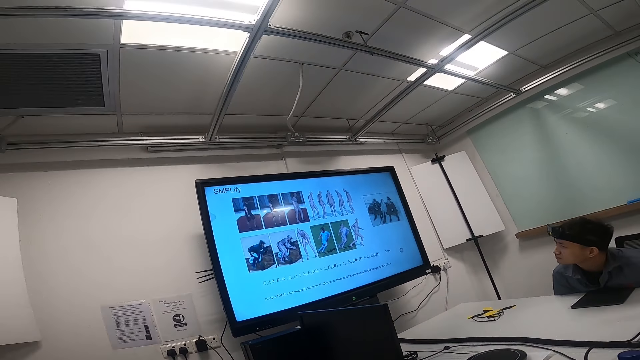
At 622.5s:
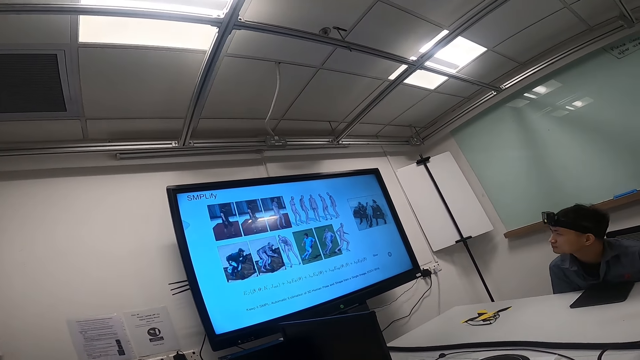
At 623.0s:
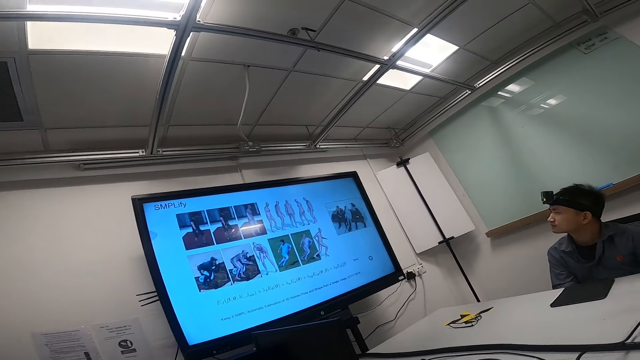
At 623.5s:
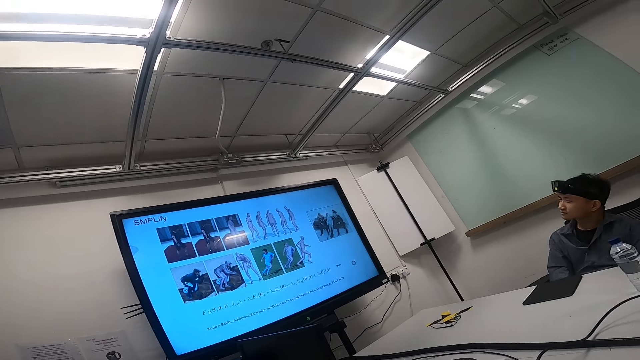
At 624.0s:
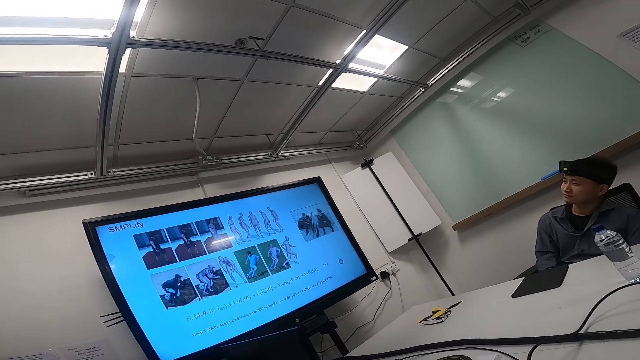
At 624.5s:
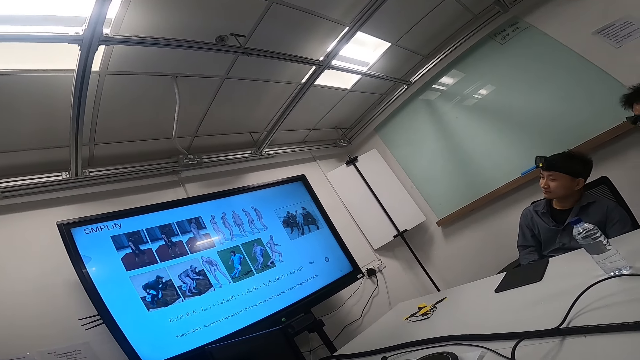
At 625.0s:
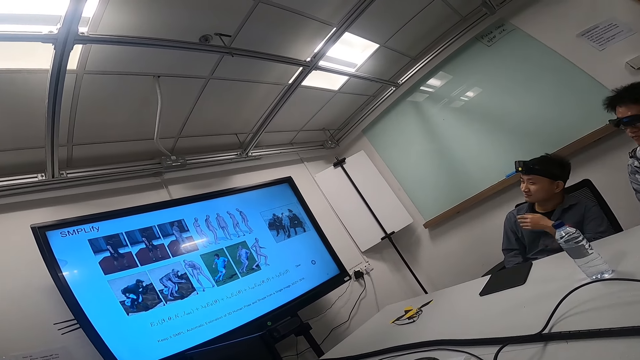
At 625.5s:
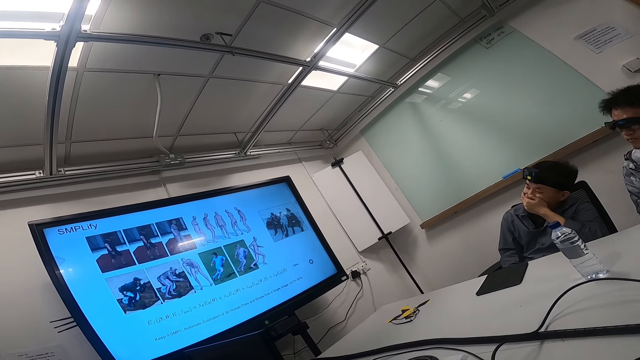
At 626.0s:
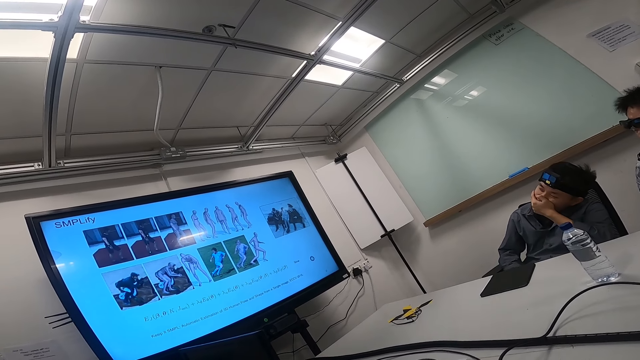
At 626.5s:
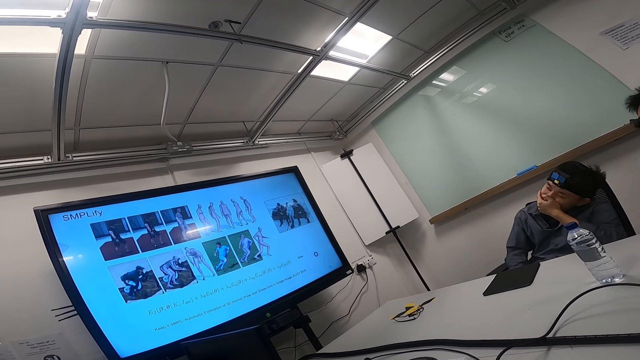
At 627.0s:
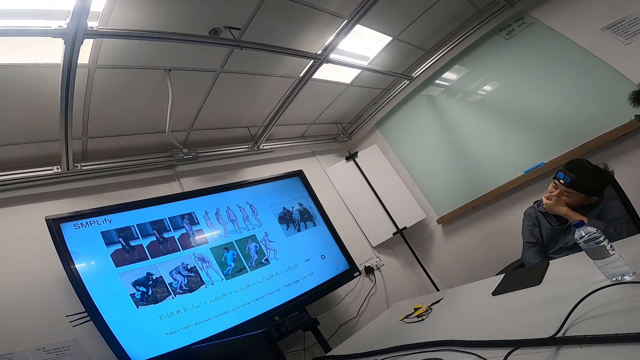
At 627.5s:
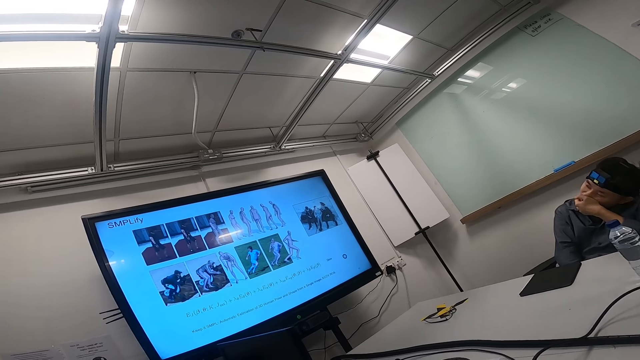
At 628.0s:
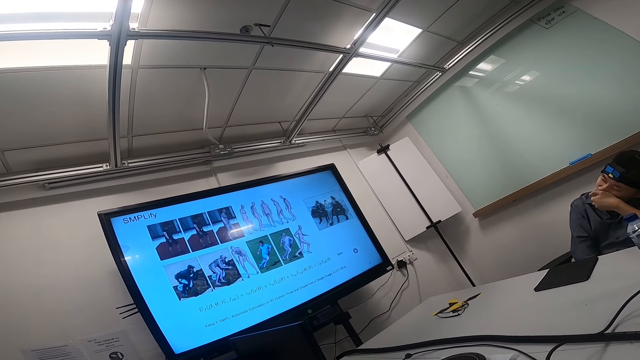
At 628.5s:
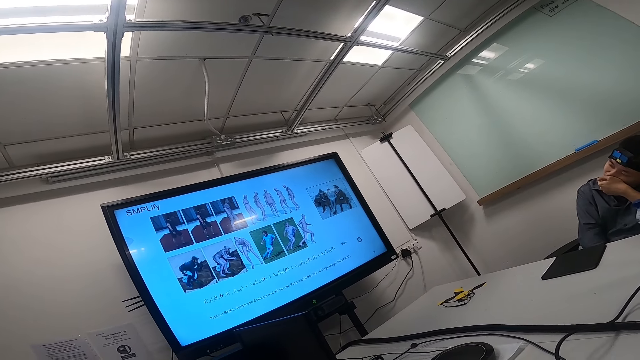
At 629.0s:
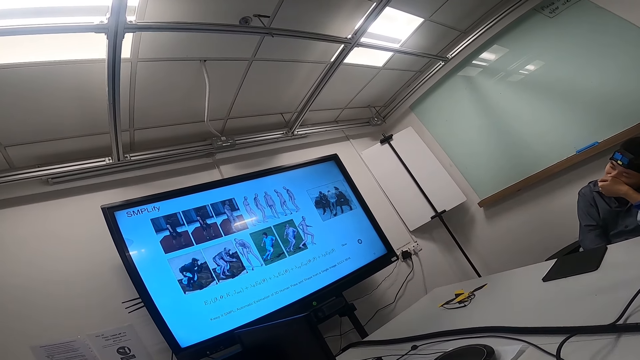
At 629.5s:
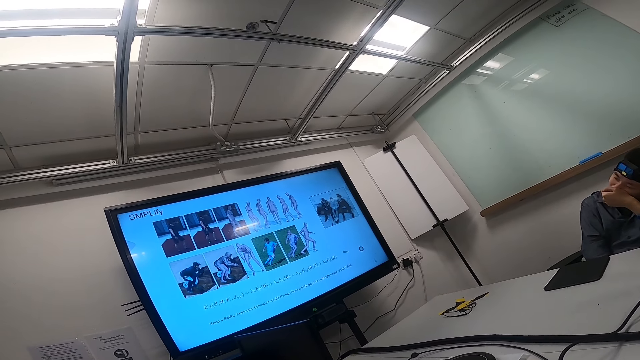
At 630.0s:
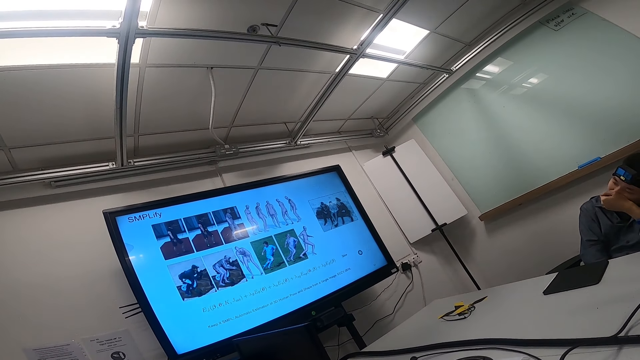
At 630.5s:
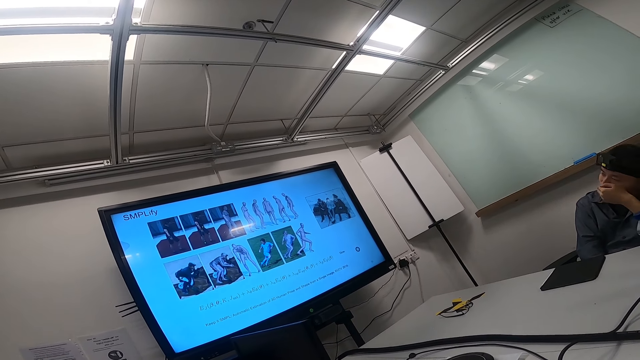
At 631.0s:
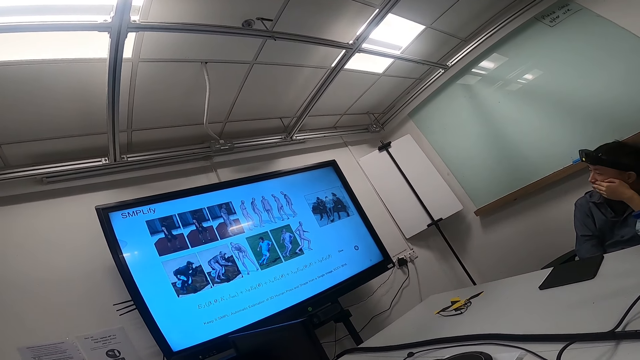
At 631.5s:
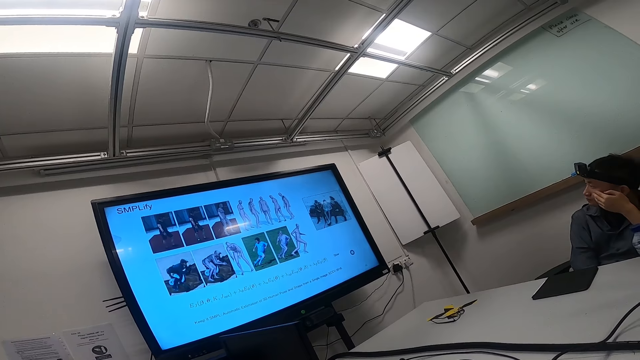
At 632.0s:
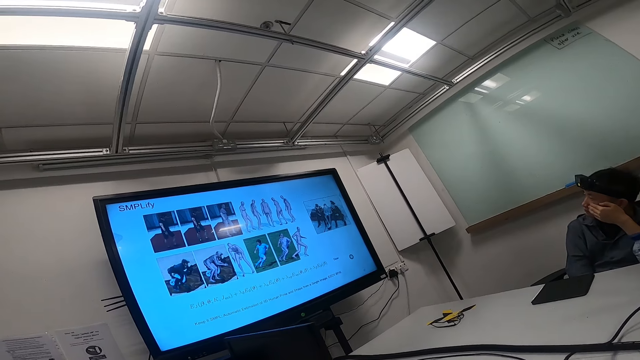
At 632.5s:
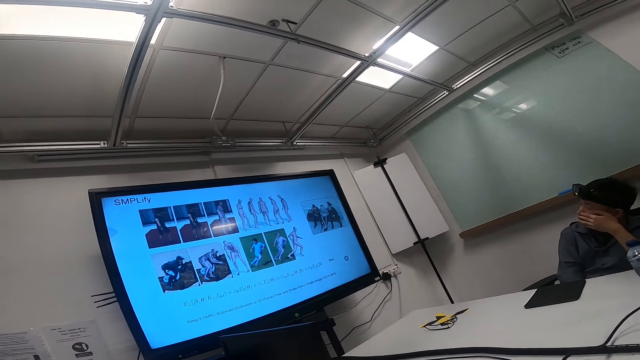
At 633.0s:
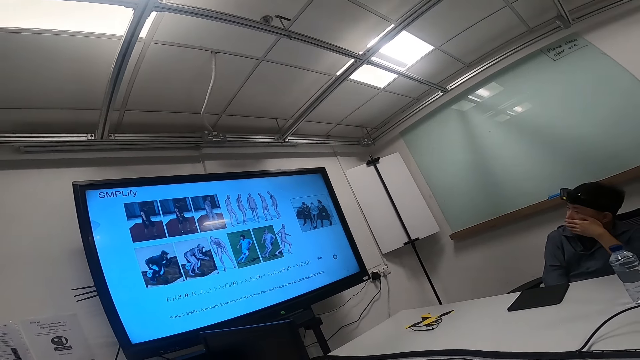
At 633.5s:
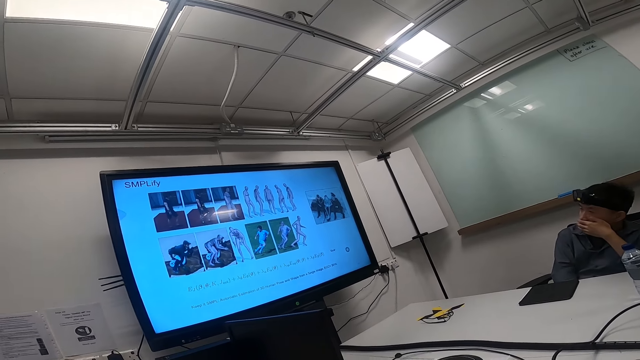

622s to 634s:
A man sits back on the chair. The man touches his mouth with his hand.

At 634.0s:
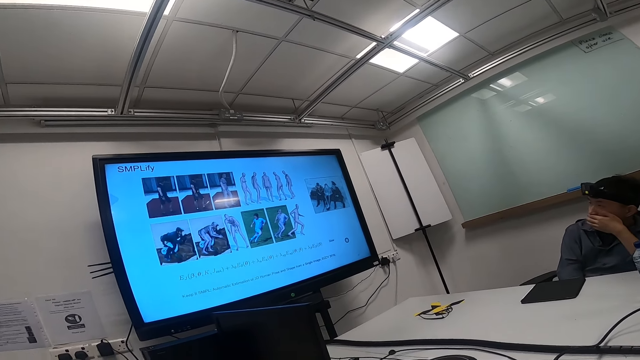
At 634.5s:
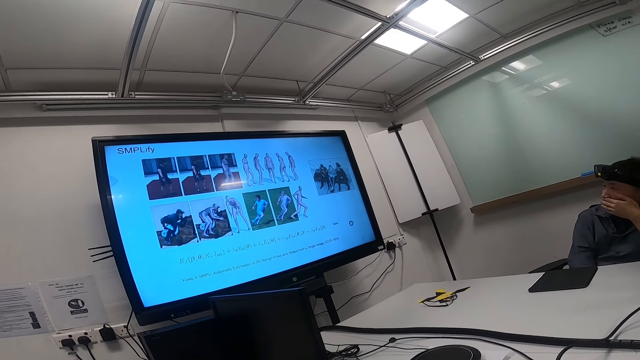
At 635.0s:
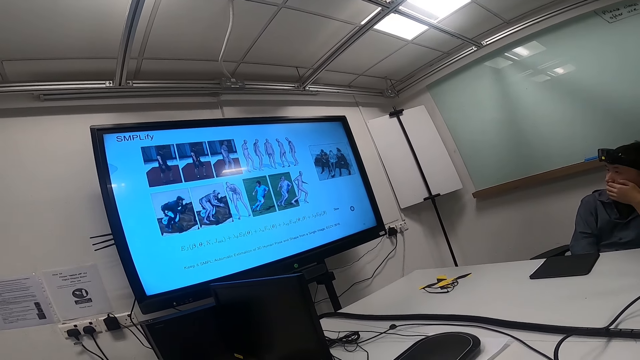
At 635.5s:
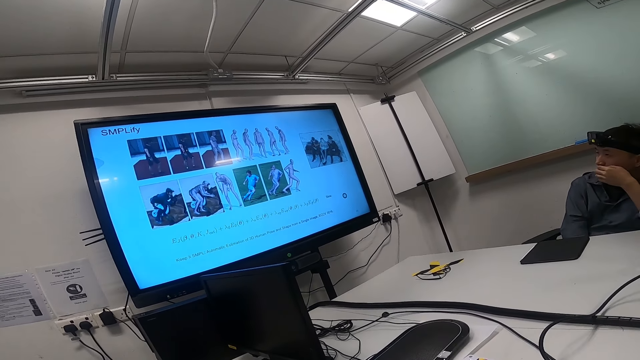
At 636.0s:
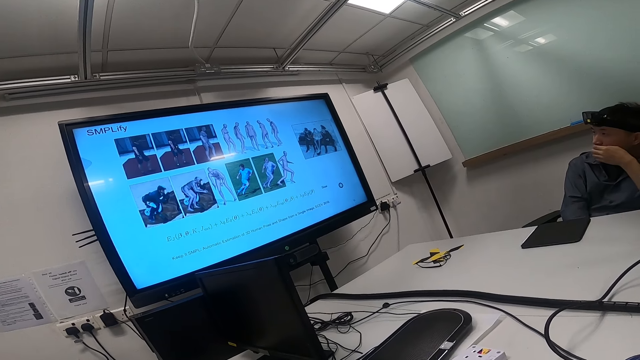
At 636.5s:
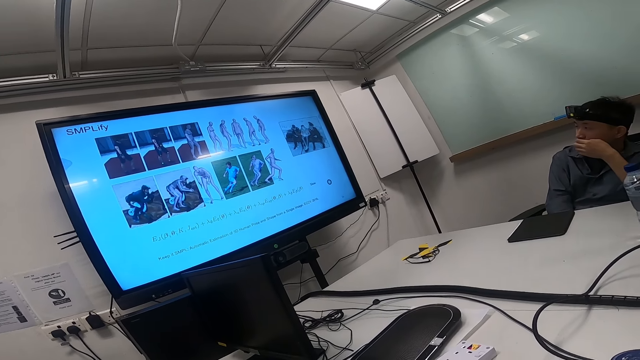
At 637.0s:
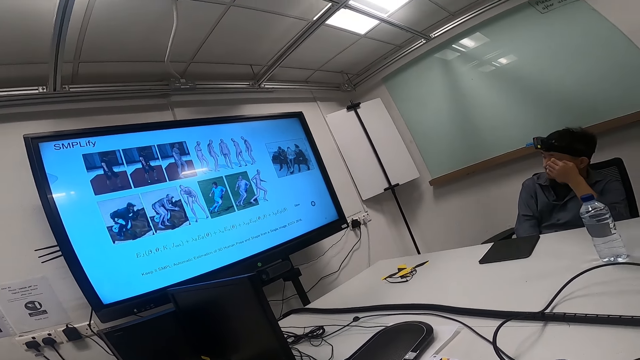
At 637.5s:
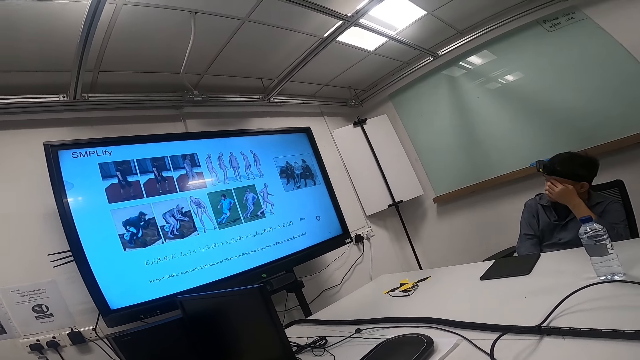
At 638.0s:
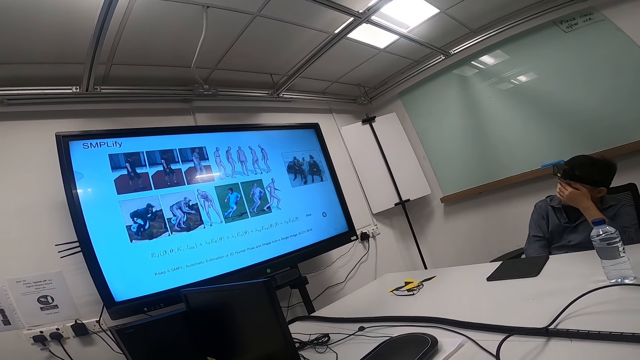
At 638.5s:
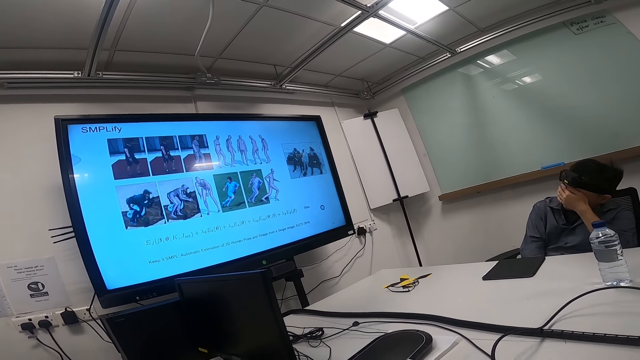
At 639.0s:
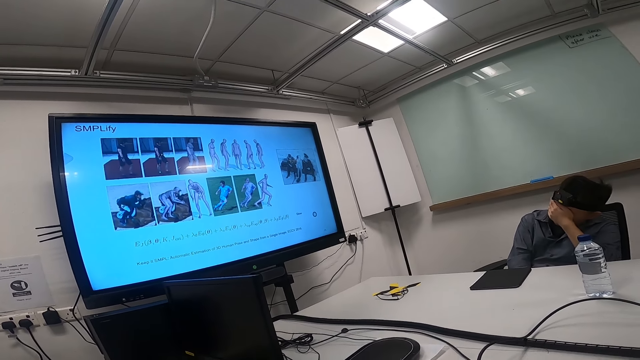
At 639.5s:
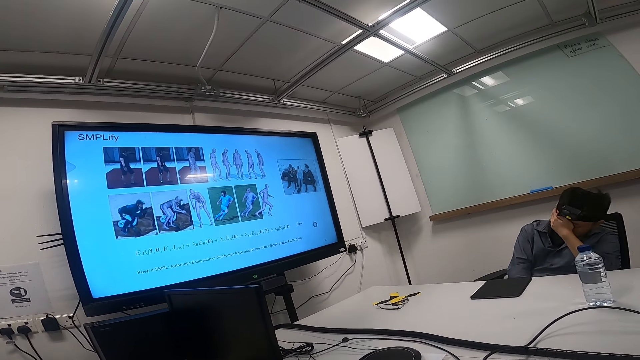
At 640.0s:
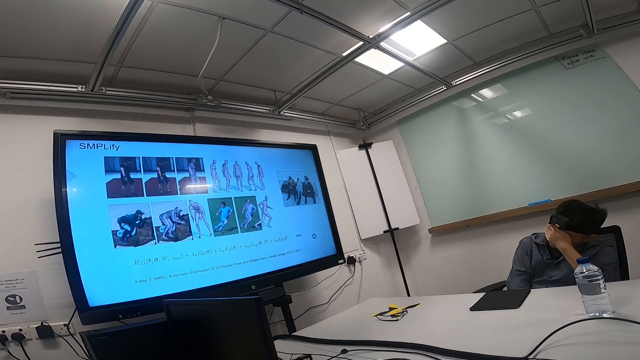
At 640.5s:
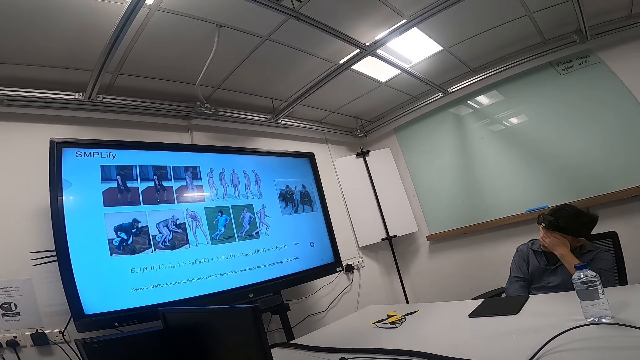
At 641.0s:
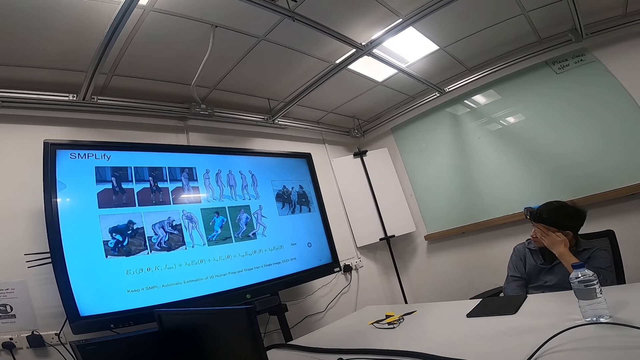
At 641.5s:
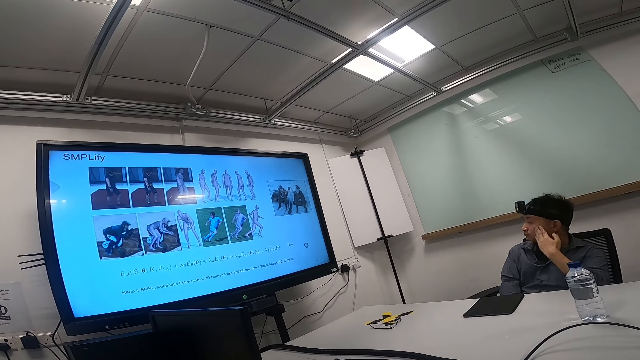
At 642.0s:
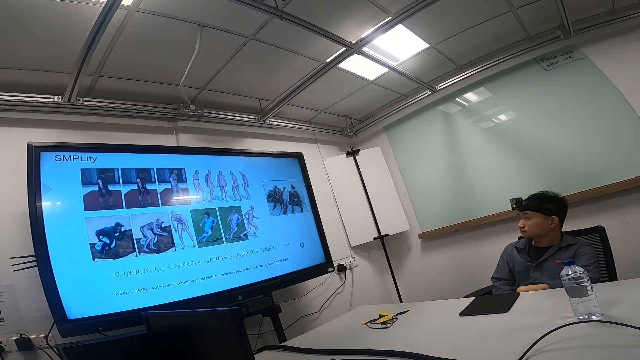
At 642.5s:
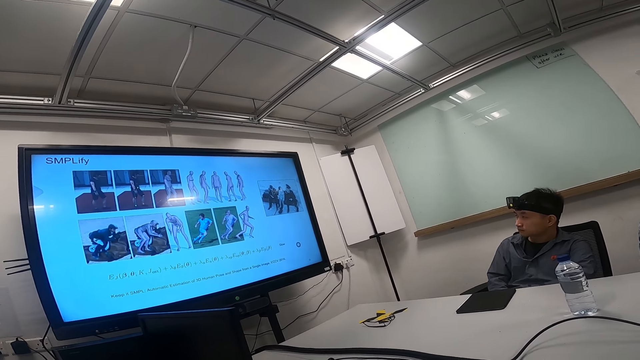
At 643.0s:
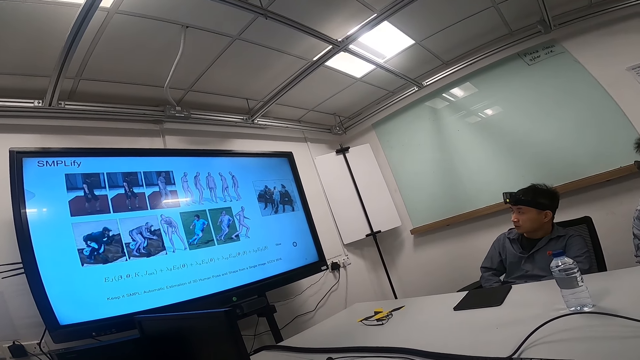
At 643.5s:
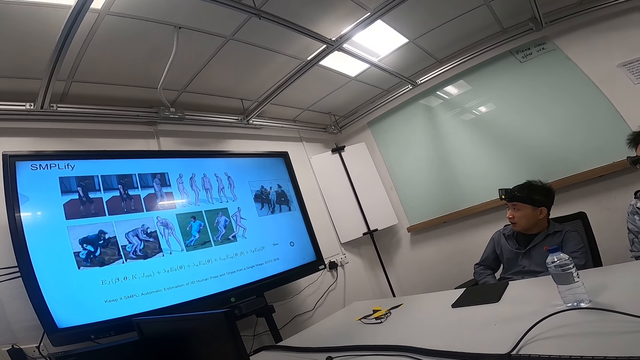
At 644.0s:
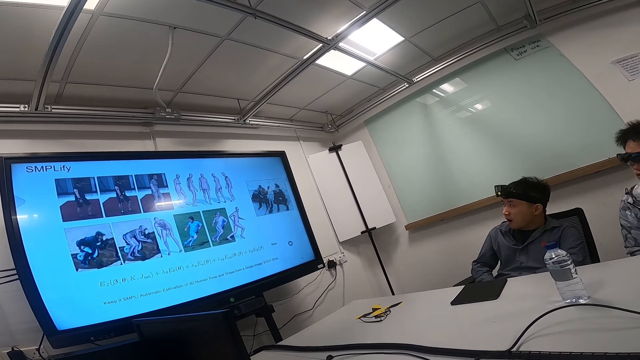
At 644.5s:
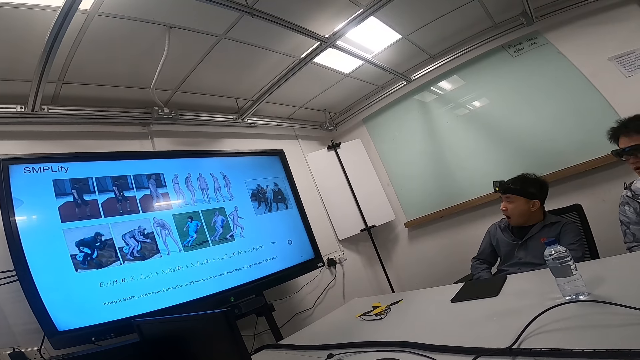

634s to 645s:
A man touches his face. The man abrades an eye with his hand and wipes the face with his hand. The man yawns and watches the news on a smart TV.
